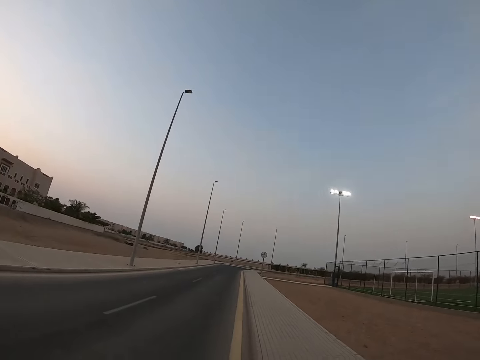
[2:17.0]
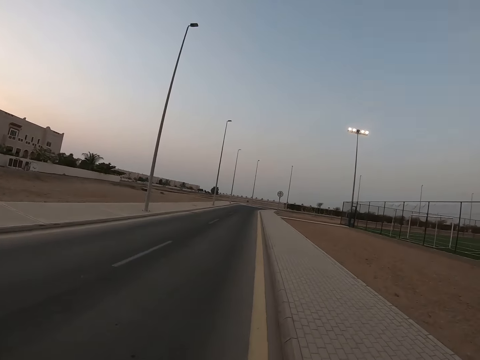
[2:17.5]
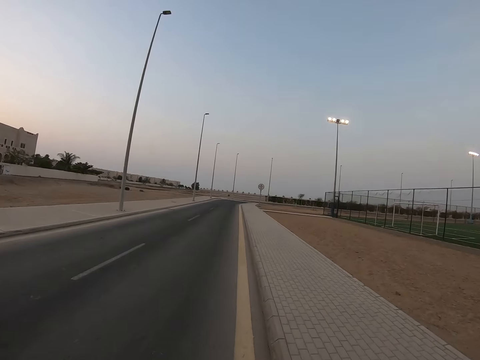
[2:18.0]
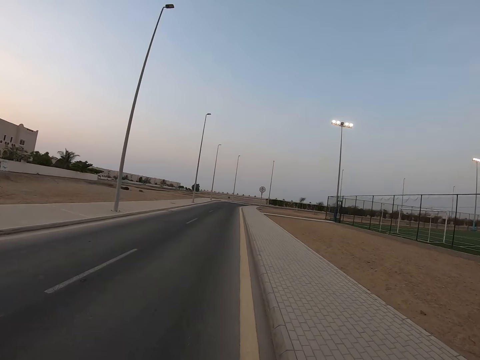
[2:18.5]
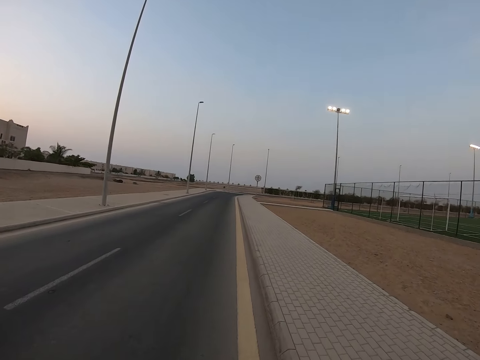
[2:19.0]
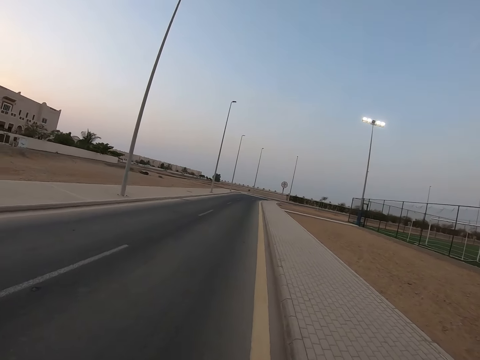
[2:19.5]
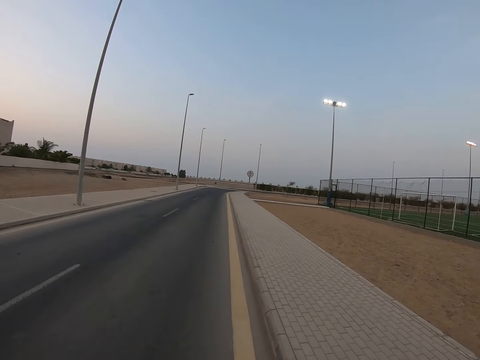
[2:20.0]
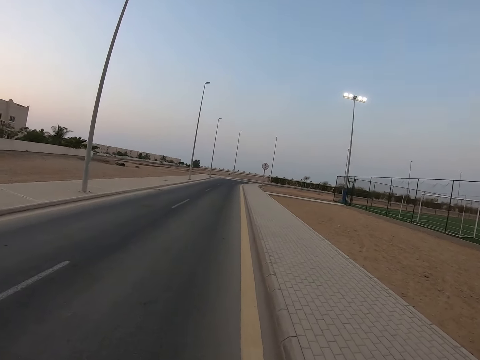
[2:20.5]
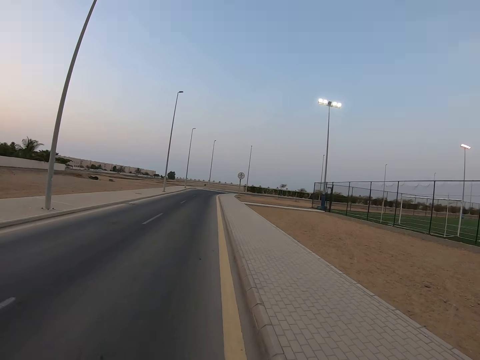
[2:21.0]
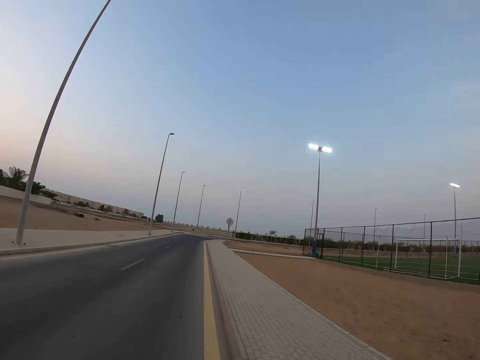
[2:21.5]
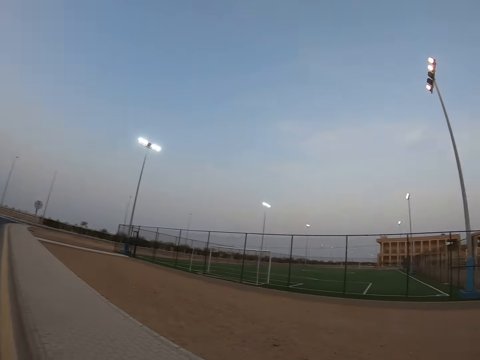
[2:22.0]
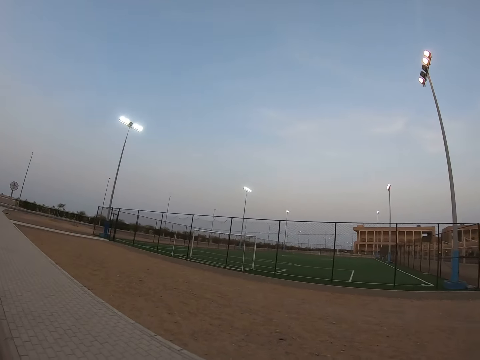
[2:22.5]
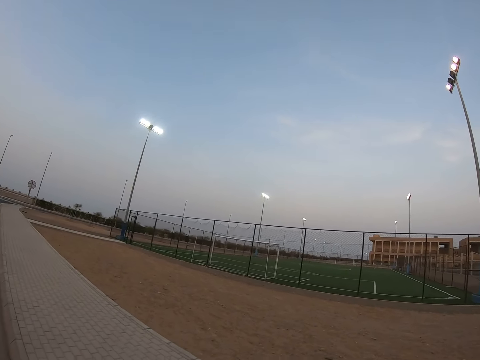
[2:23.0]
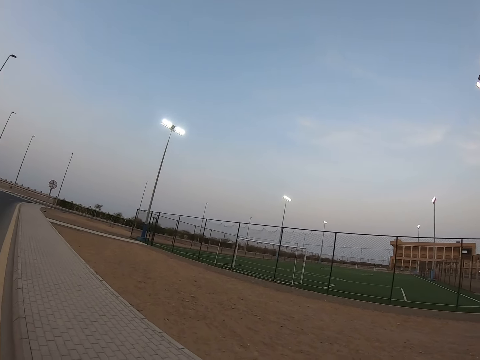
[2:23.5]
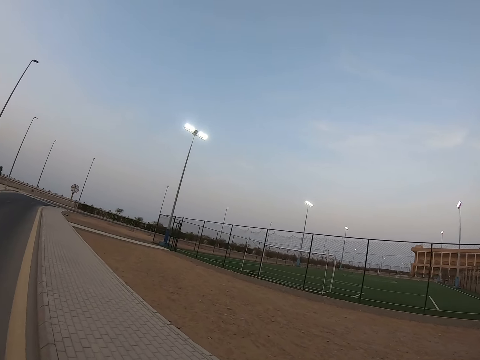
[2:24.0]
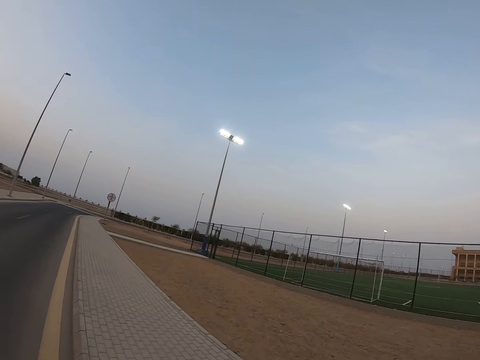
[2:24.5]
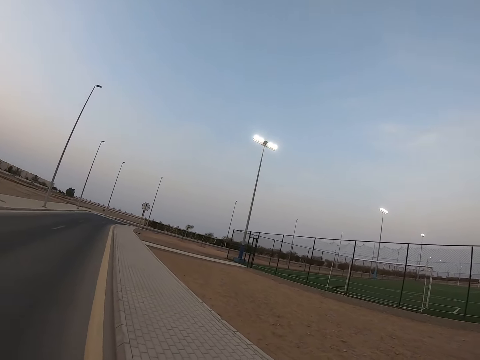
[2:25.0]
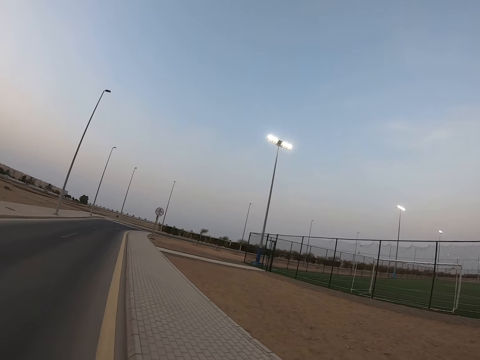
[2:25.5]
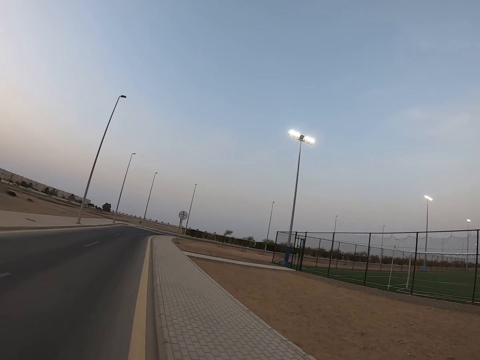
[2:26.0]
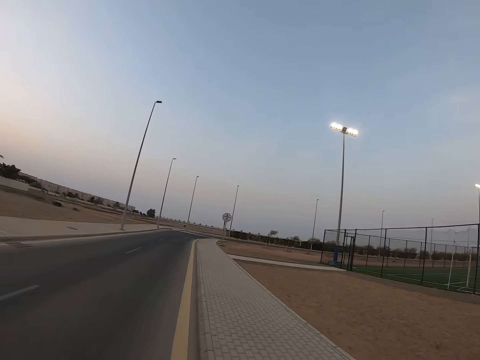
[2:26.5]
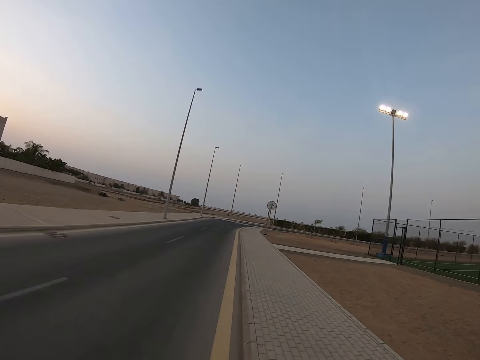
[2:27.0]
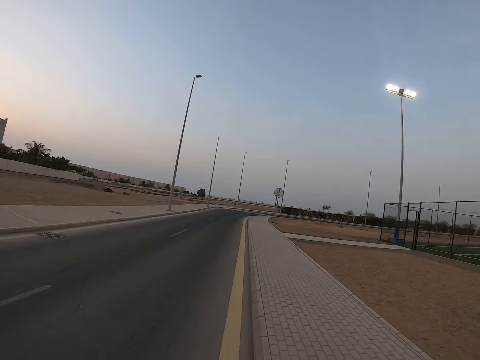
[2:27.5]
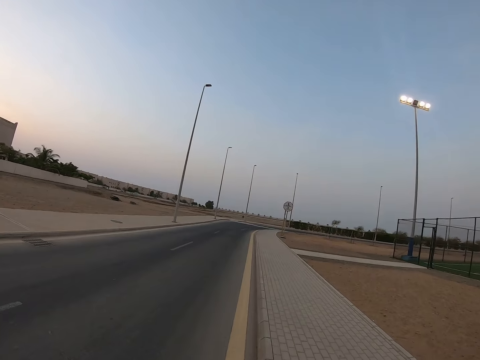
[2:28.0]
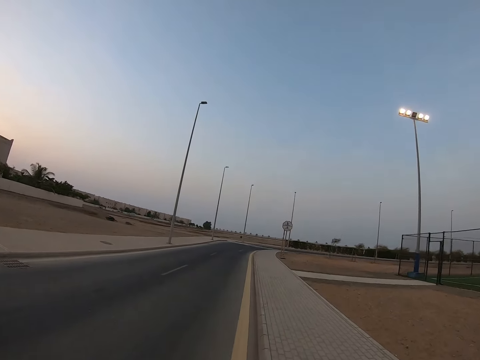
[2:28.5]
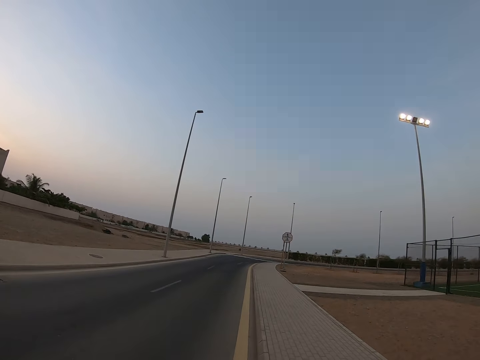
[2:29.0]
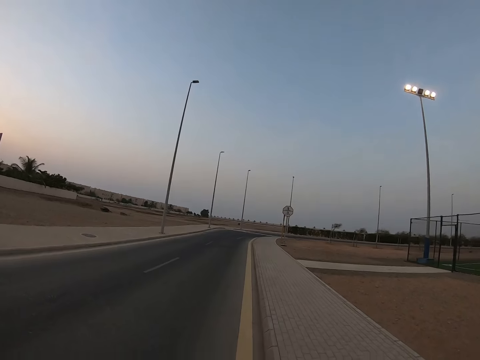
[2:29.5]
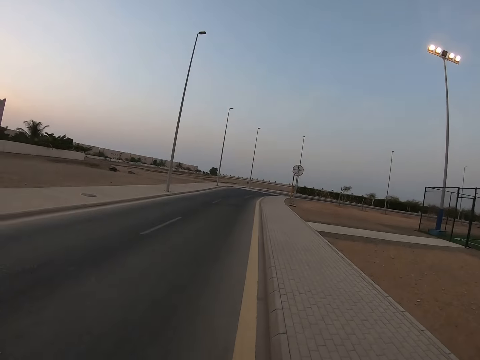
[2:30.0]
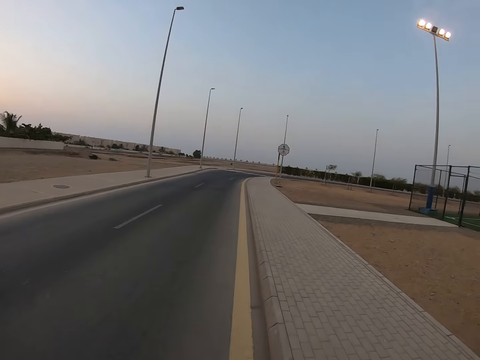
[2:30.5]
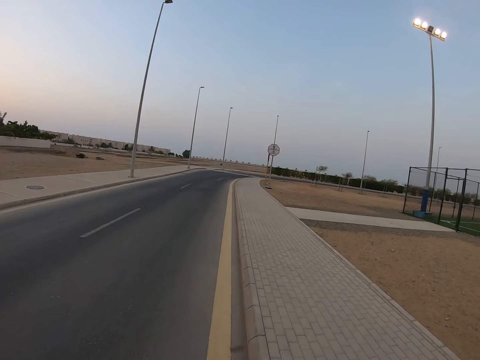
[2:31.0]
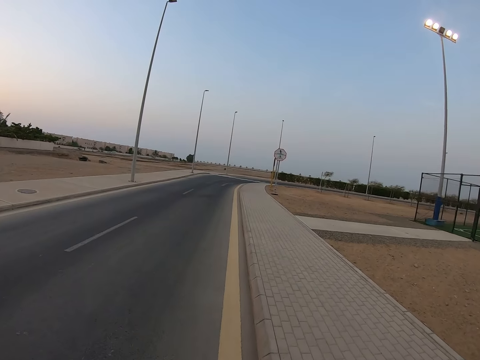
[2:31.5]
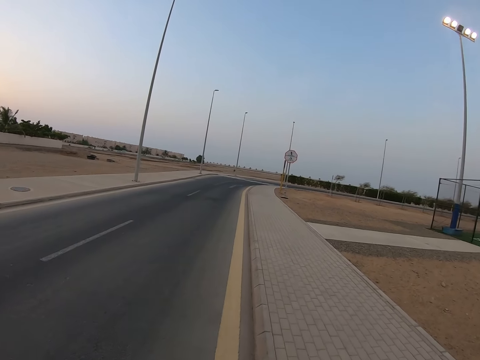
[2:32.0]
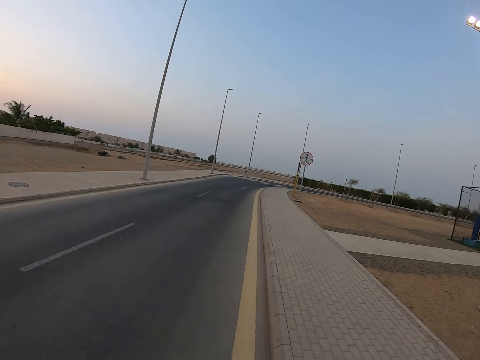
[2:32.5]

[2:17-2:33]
The camera wearer looks further ahead. They look to the right. They walk on the road beside a person.

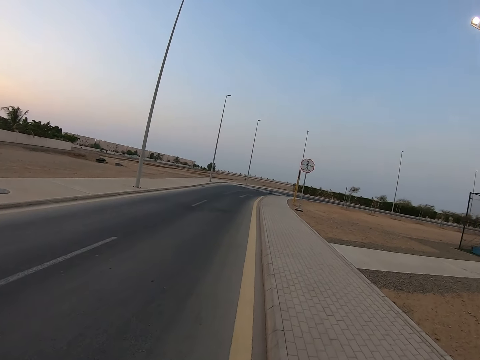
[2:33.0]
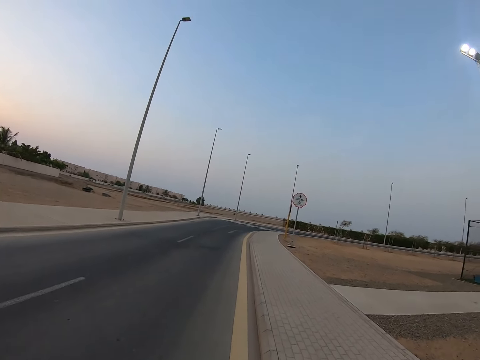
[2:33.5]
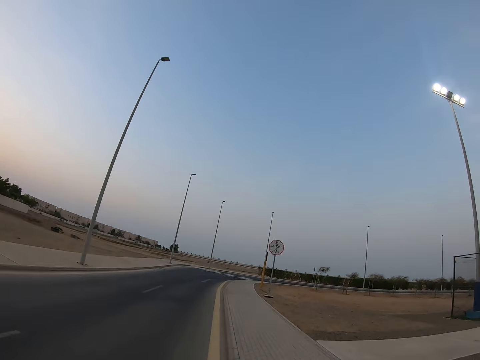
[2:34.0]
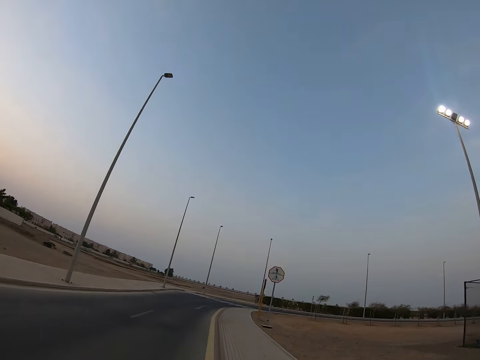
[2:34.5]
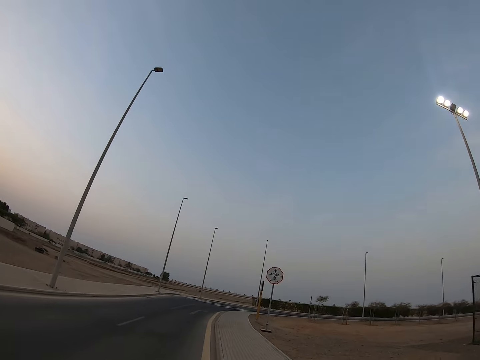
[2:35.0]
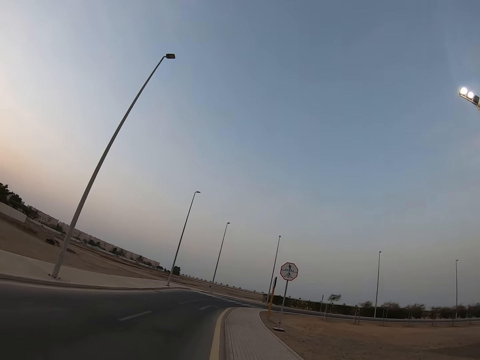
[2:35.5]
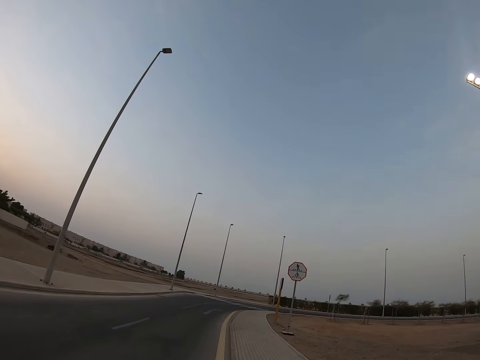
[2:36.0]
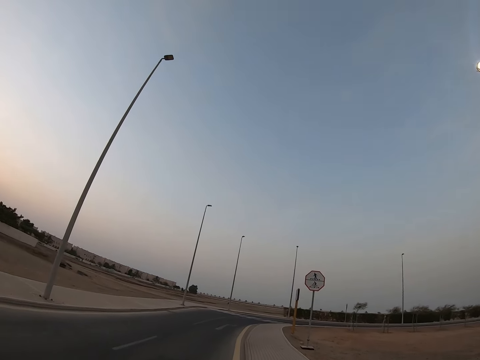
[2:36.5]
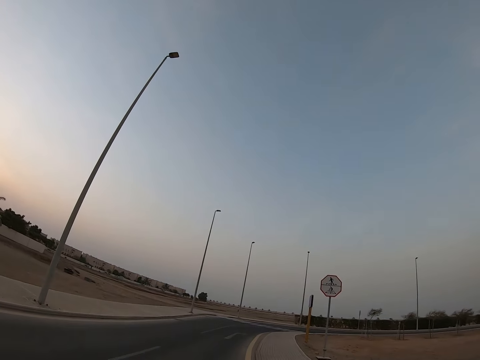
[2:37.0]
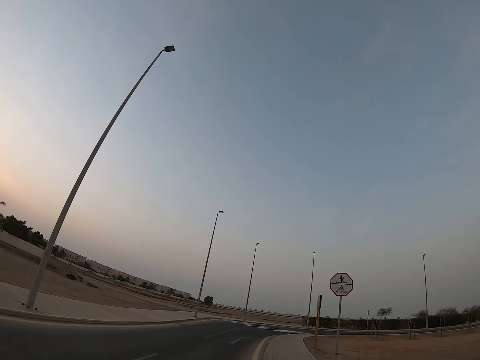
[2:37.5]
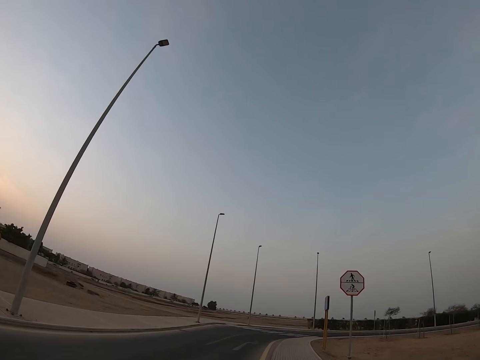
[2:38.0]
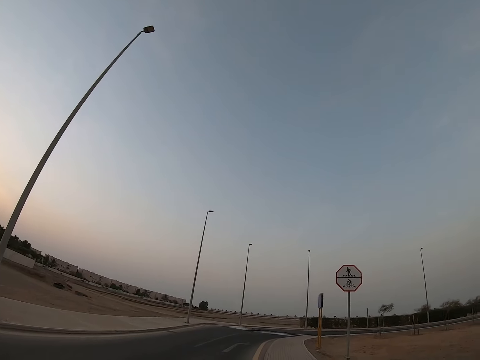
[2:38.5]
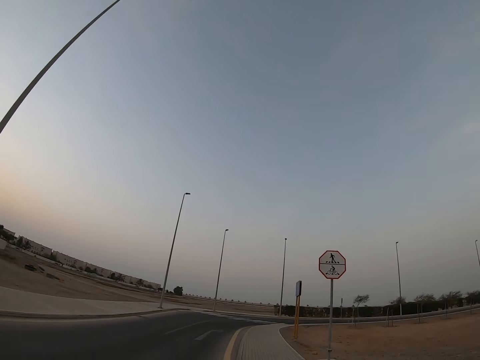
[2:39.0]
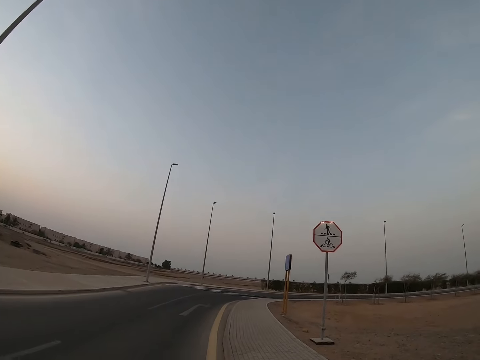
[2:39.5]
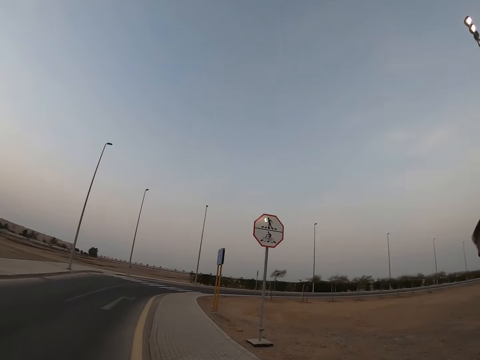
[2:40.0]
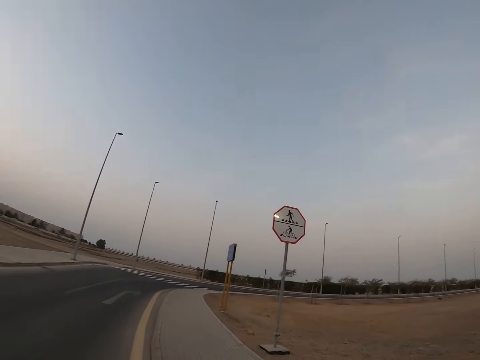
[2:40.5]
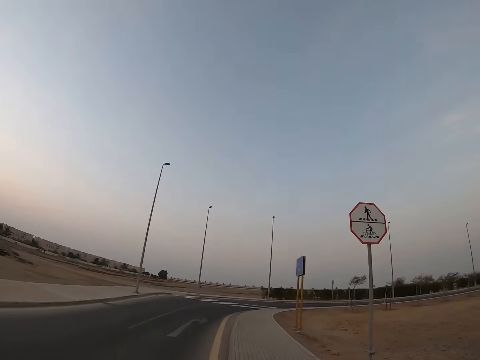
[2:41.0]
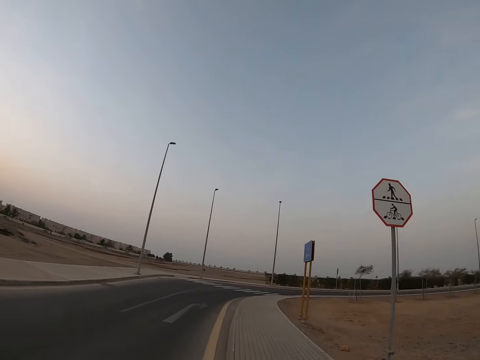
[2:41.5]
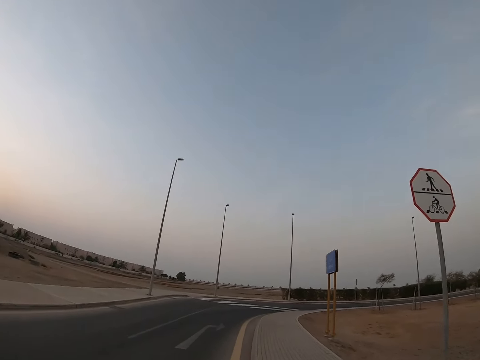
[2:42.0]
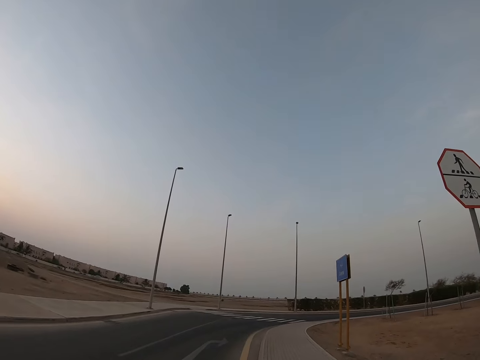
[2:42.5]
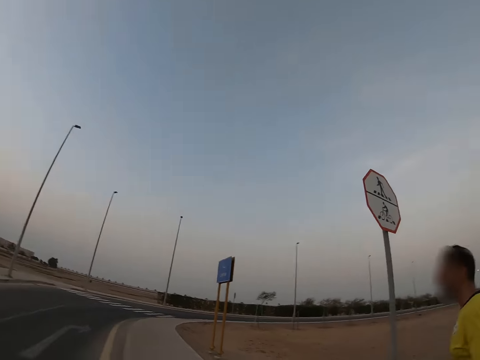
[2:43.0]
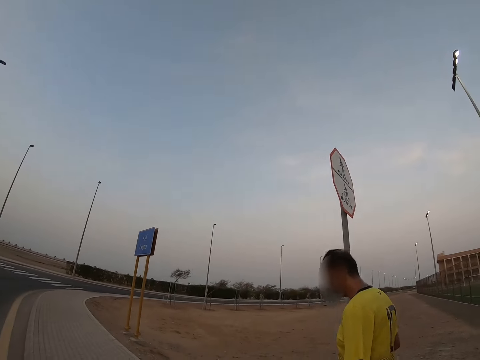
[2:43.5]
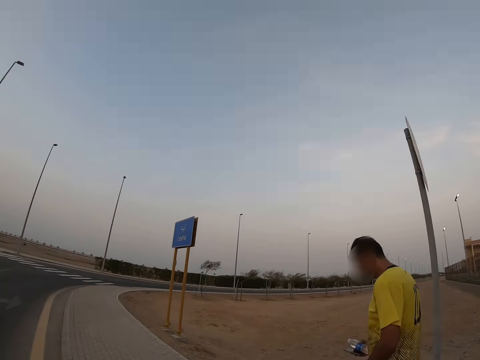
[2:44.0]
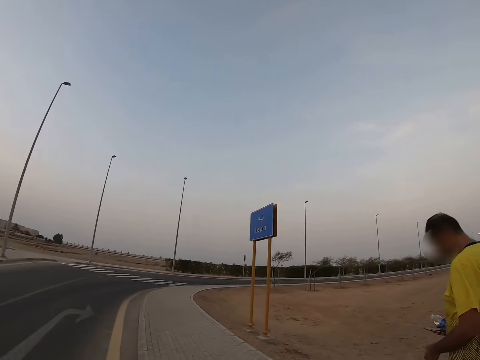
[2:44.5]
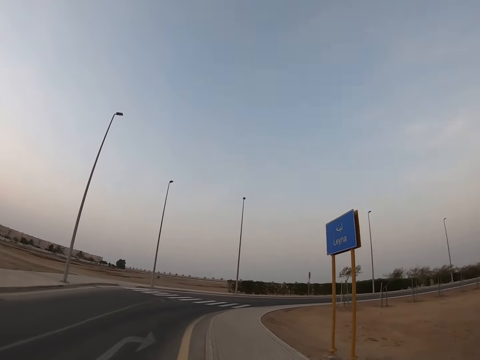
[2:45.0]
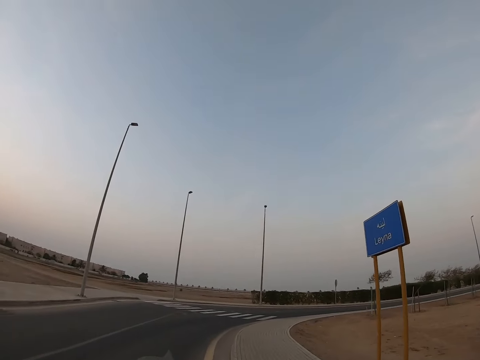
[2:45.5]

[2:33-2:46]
The camera wearer looks at the road sign. They look at a person.
